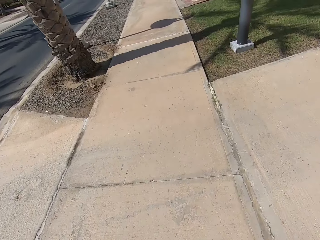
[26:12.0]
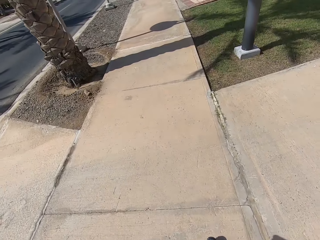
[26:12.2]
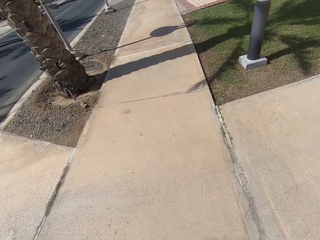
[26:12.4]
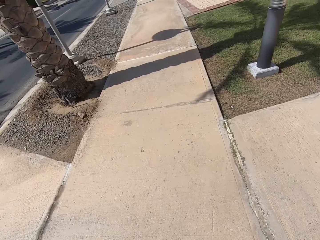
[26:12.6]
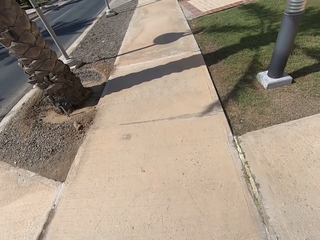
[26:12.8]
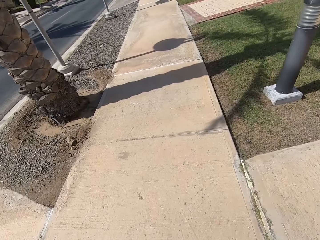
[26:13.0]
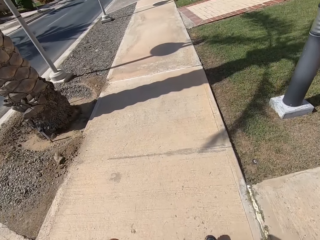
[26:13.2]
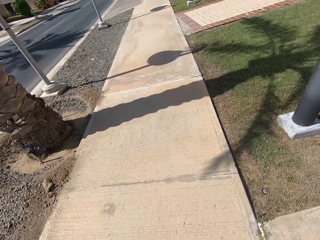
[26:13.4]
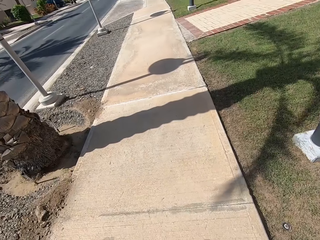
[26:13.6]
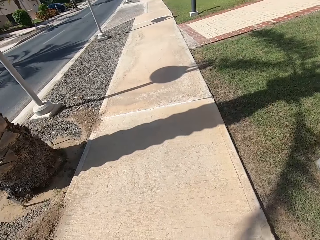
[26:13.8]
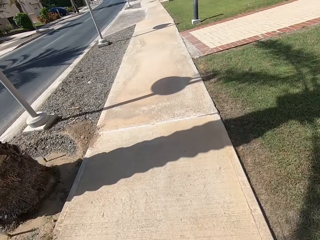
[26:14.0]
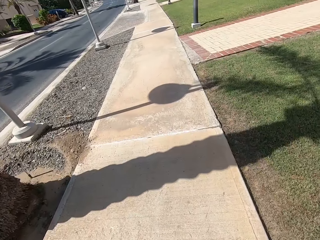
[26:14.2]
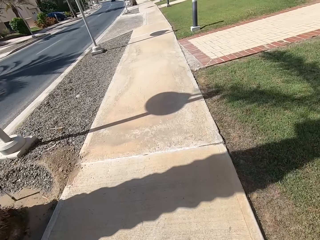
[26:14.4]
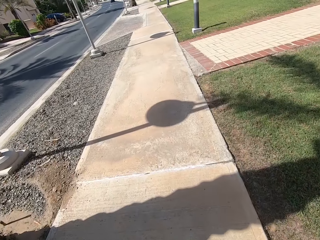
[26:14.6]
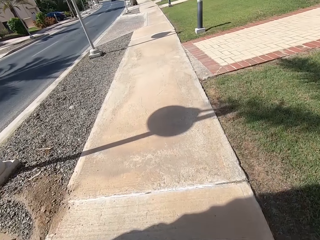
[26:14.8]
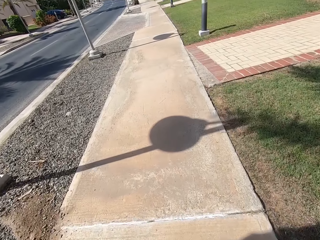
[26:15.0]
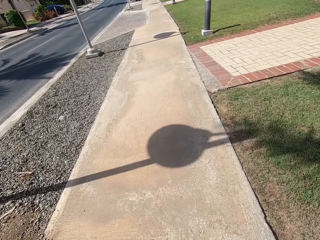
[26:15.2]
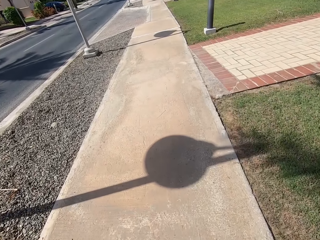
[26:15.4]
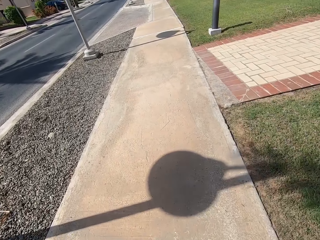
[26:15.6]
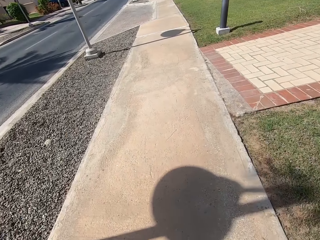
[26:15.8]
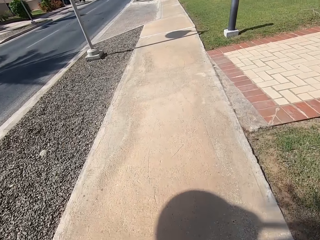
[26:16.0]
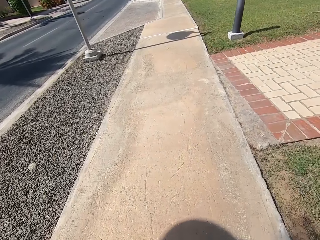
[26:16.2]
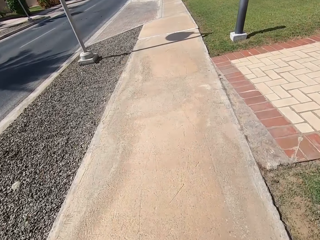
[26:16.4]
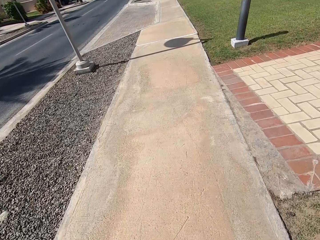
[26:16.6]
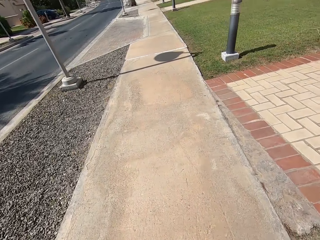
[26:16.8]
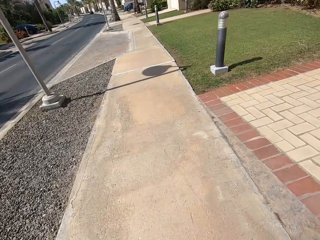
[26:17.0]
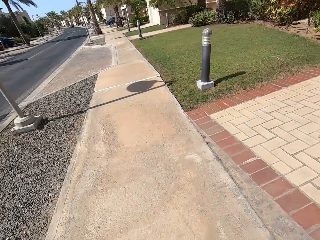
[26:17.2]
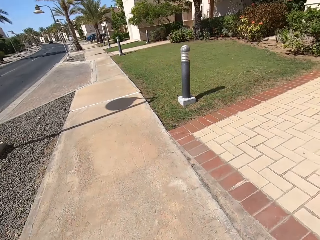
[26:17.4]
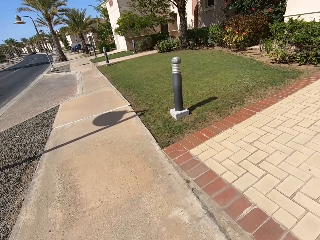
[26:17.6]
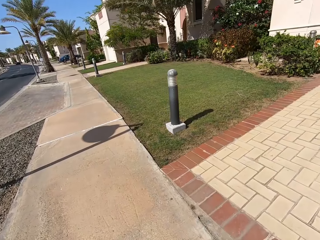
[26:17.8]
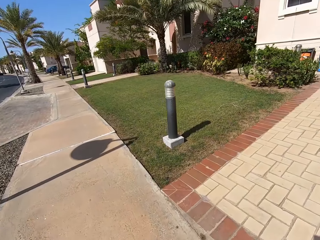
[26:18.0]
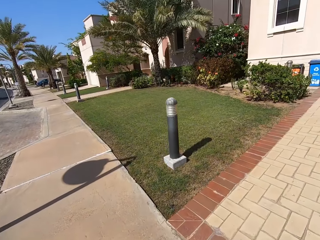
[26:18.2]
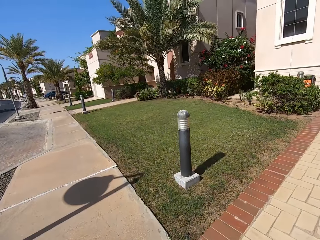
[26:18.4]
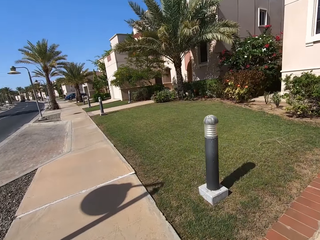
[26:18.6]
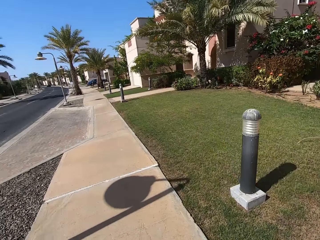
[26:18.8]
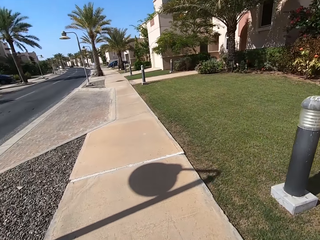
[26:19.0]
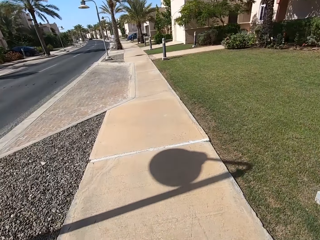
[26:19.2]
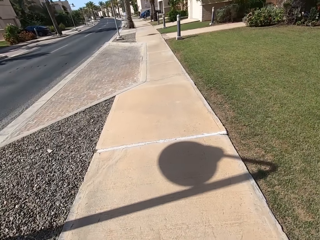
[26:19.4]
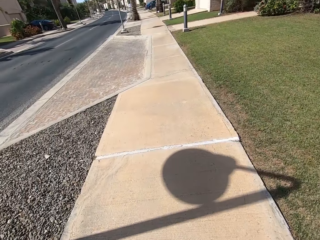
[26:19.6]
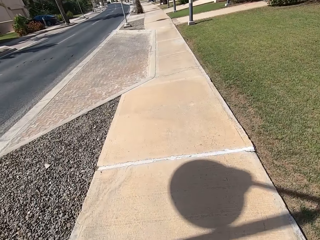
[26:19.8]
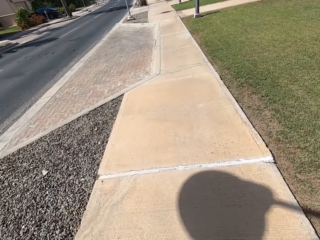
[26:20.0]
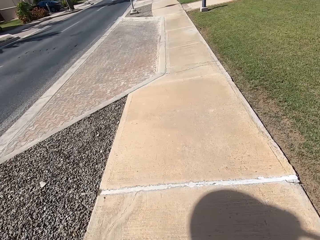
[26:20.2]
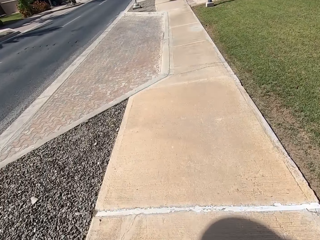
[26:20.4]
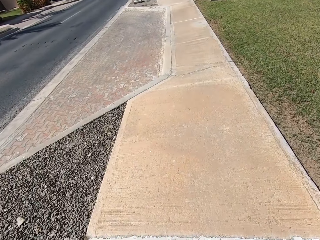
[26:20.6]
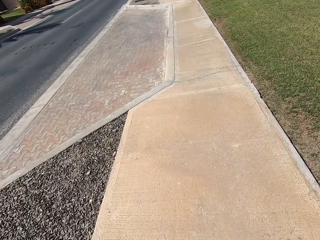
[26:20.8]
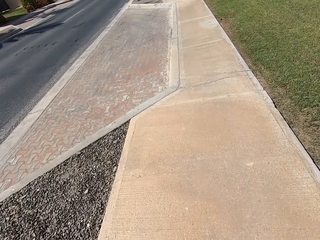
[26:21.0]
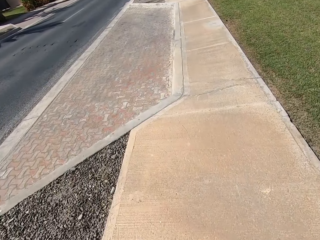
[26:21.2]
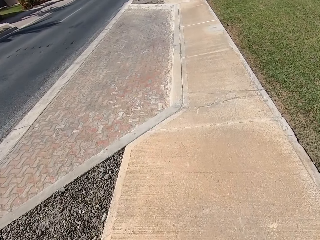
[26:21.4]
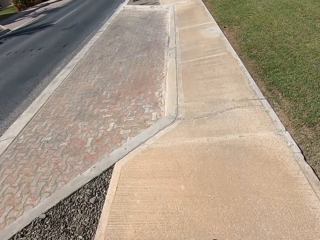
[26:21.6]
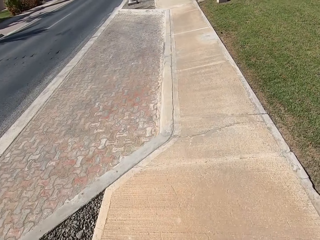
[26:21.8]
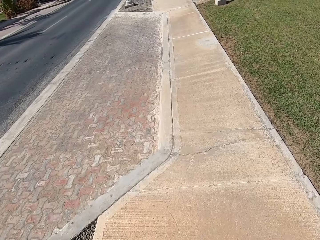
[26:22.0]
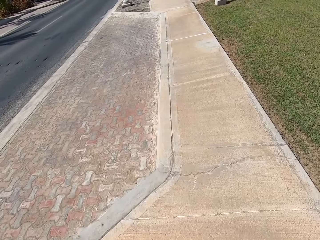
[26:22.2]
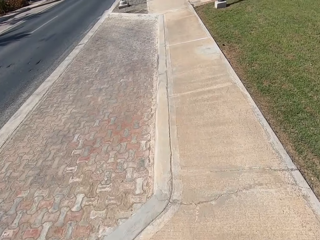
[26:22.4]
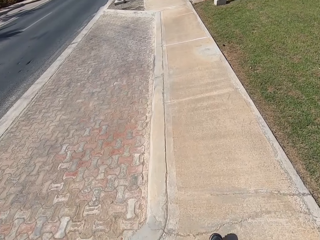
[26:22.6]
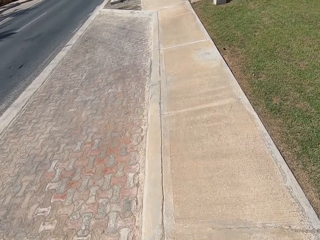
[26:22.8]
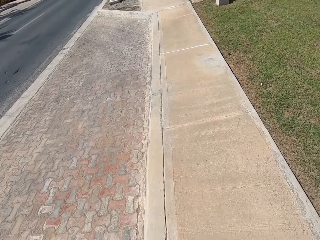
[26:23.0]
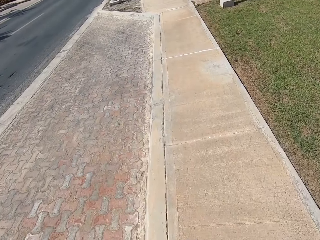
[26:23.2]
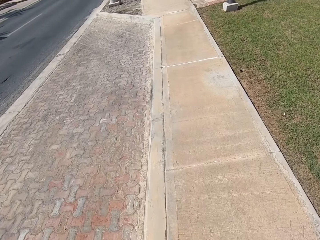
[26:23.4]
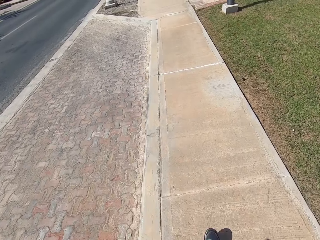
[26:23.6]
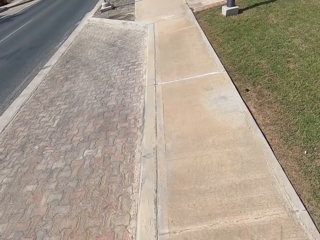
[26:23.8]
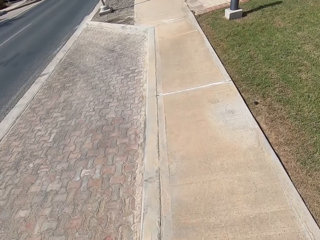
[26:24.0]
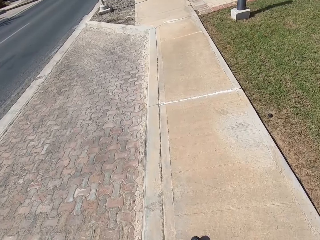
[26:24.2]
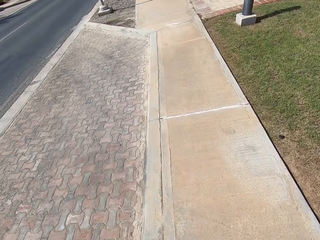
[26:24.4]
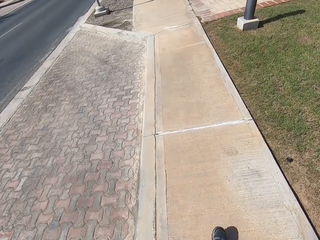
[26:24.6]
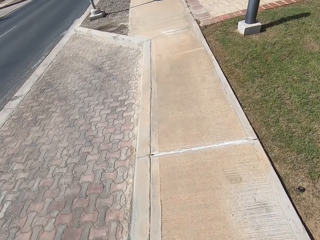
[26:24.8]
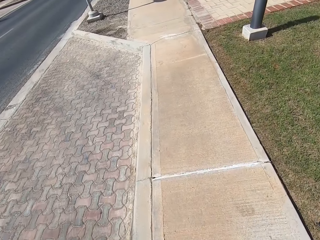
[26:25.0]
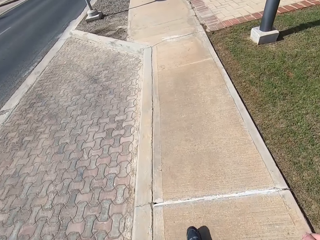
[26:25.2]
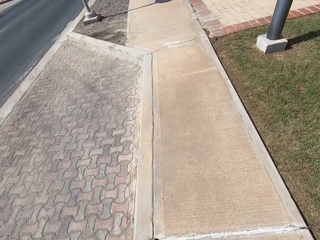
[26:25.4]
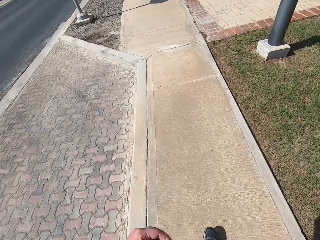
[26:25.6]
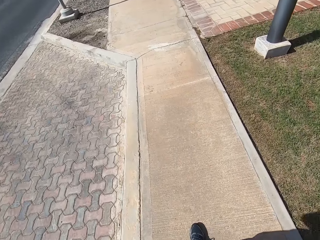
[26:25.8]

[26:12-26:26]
The camera wearer looks in front. They look down.

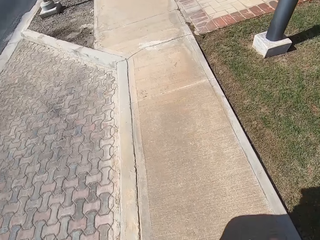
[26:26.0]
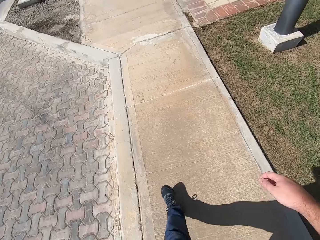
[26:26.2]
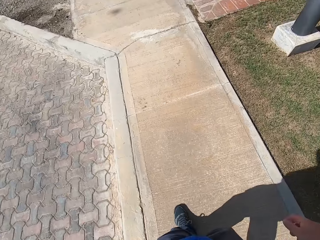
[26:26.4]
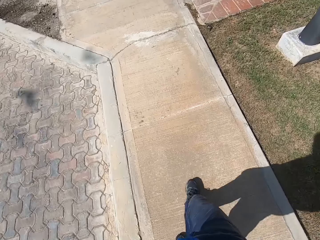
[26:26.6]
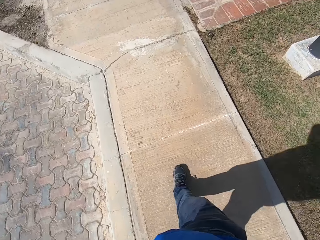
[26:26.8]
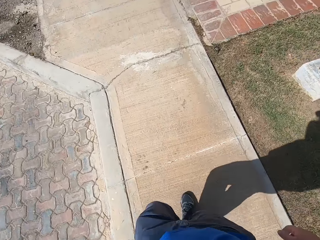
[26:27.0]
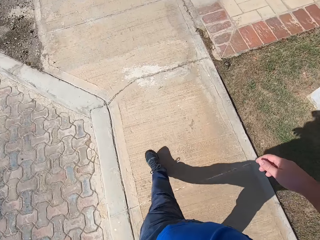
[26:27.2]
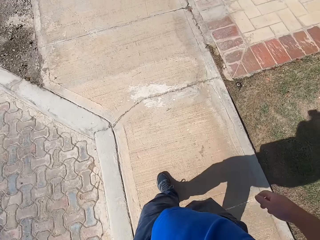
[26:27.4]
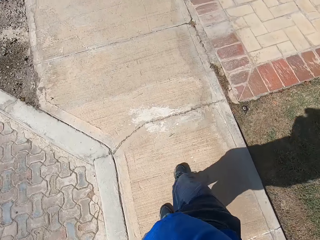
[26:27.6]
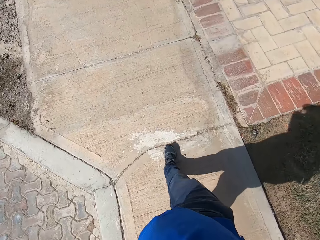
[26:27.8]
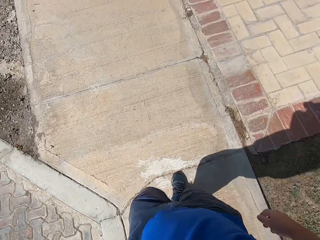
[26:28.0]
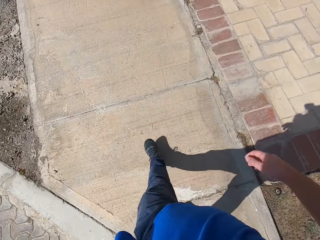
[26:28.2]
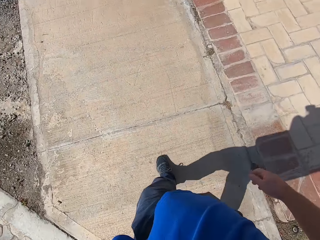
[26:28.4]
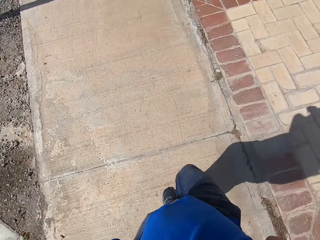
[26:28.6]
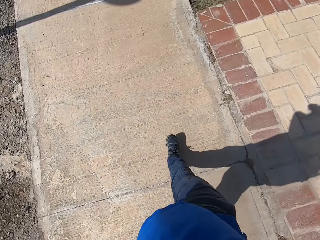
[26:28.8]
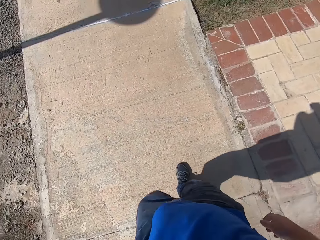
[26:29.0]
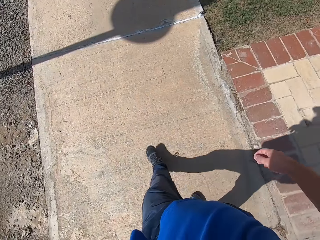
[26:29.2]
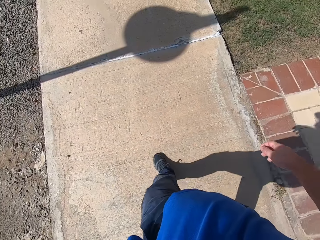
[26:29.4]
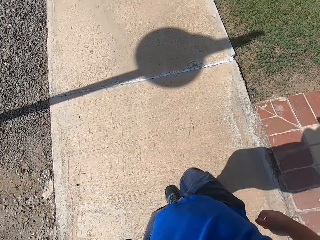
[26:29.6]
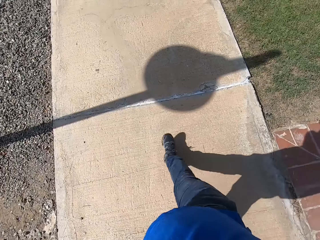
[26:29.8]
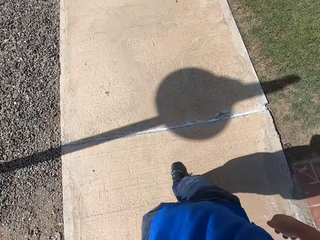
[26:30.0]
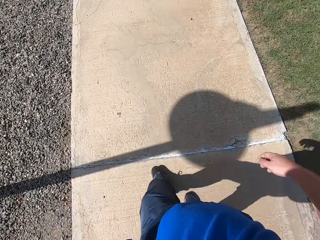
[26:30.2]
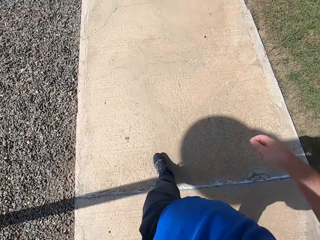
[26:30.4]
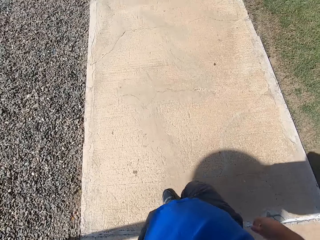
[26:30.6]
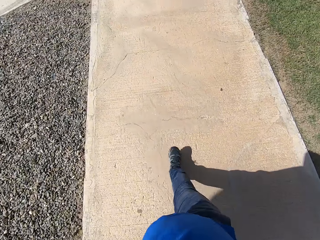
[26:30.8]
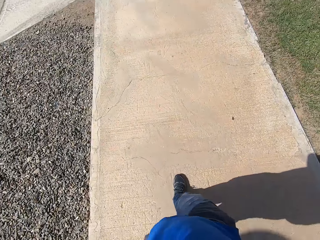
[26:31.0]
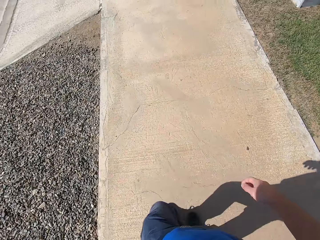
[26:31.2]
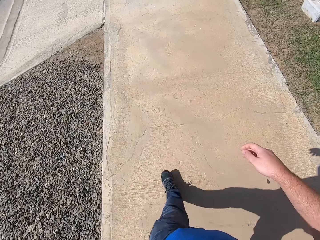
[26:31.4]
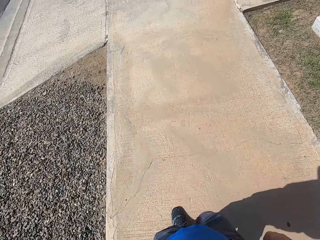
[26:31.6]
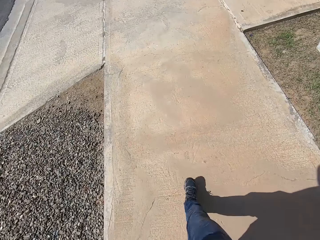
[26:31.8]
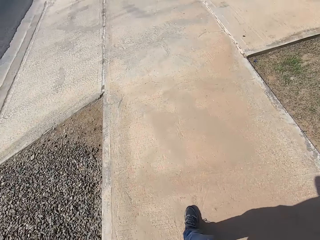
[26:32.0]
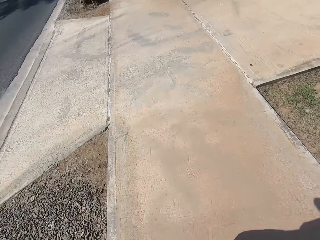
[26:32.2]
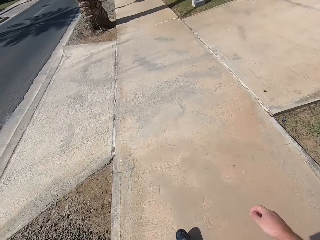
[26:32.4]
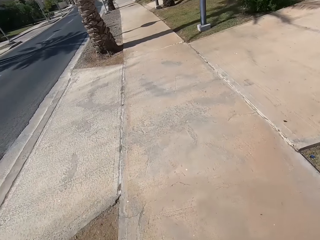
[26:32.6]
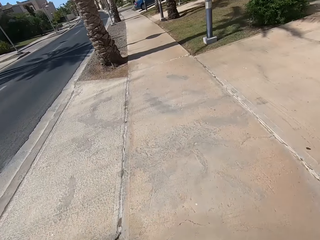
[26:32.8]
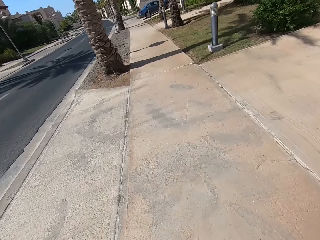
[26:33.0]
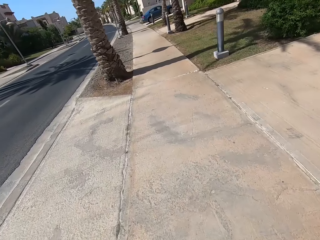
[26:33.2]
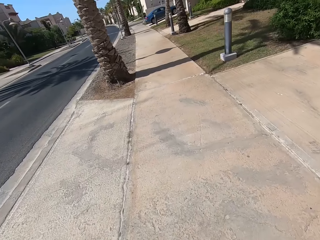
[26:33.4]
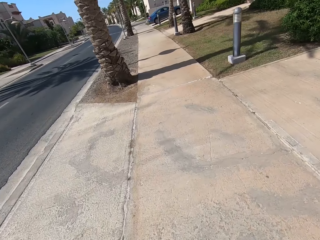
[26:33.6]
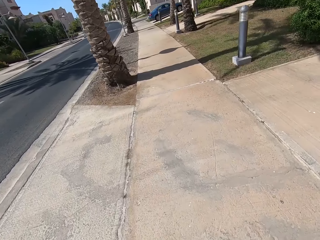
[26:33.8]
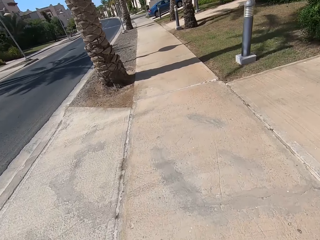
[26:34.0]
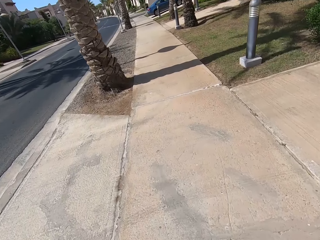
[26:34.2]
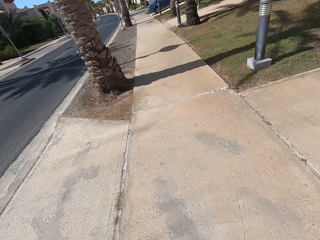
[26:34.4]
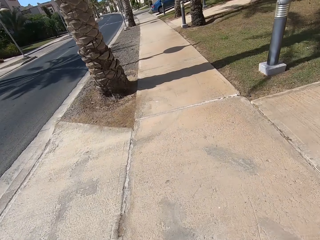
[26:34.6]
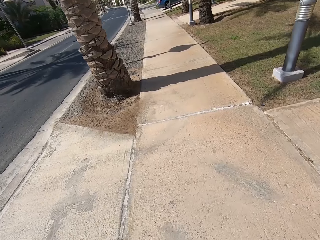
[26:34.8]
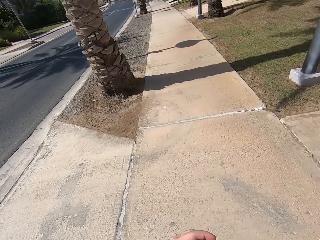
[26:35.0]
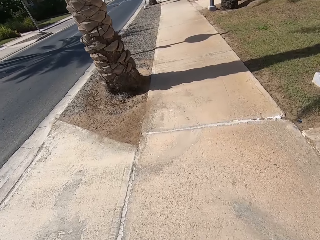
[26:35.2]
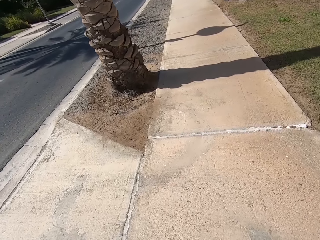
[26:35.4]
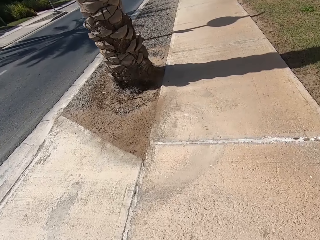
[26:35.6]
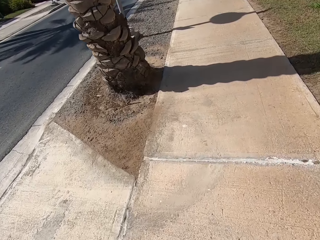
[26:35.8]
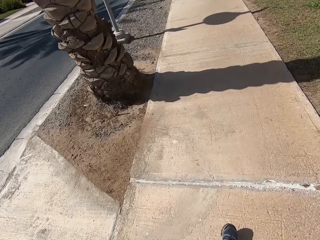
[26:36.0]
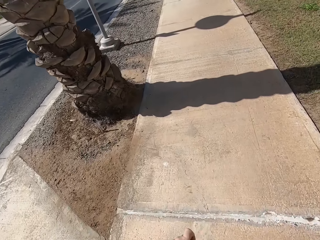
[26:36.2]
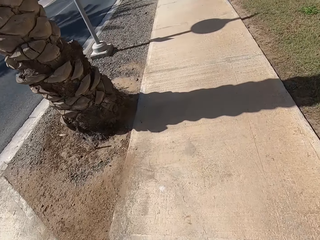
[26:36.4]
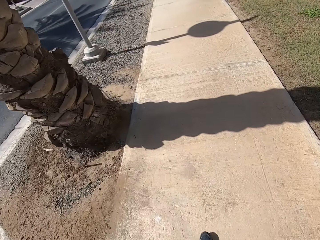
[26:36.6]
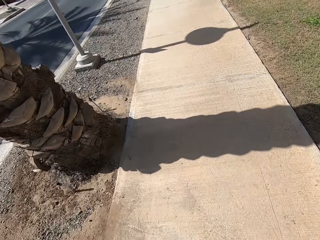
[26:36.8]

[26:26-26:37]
The camera wearer walks on the pavement. They look in front.
